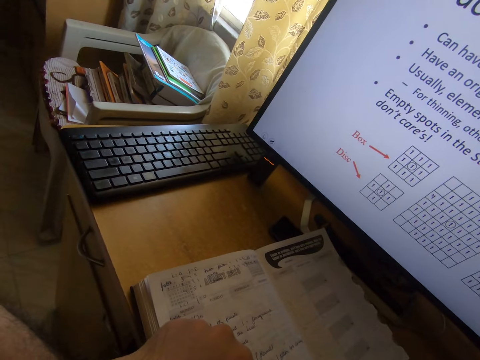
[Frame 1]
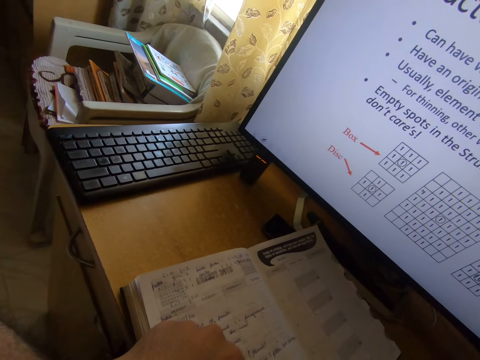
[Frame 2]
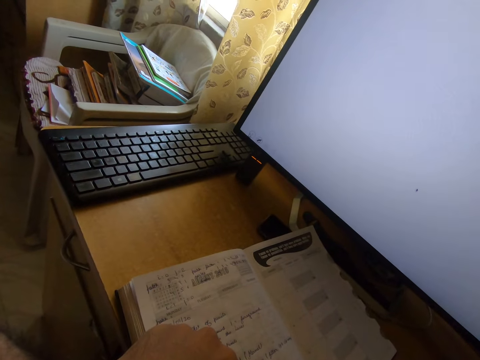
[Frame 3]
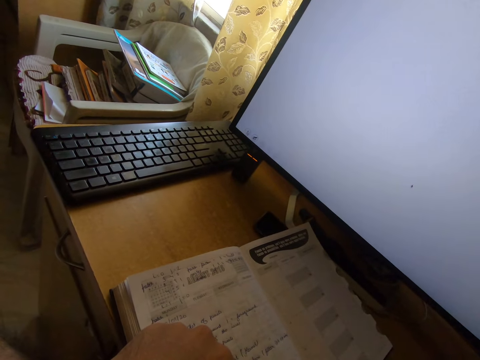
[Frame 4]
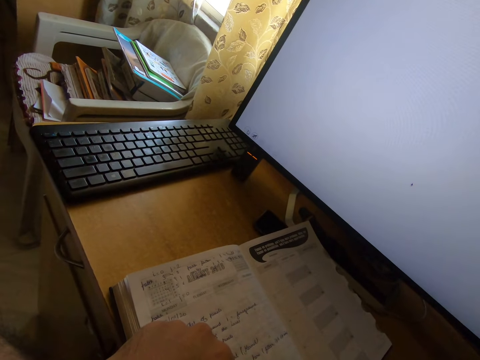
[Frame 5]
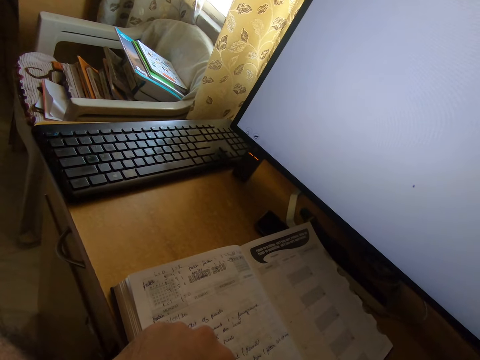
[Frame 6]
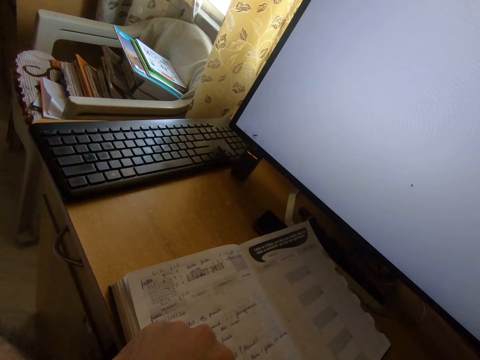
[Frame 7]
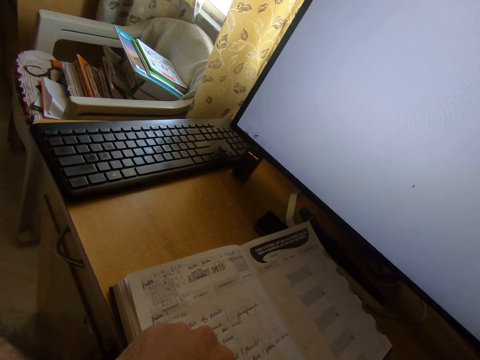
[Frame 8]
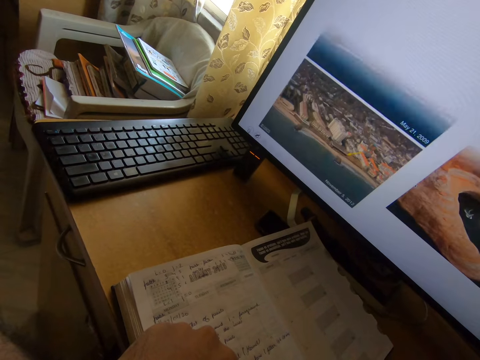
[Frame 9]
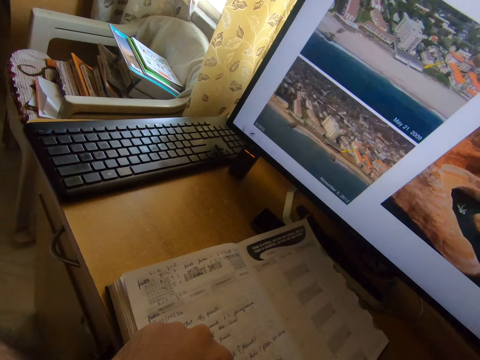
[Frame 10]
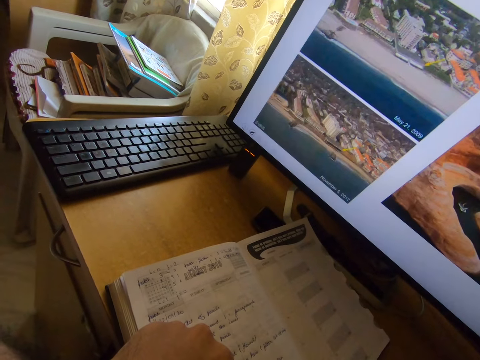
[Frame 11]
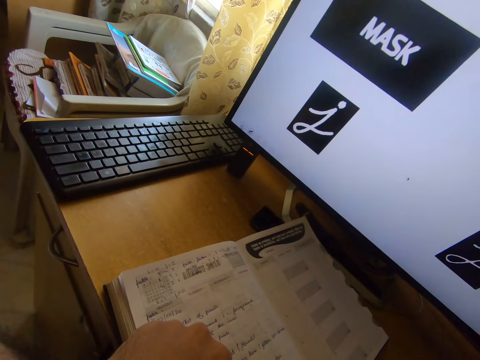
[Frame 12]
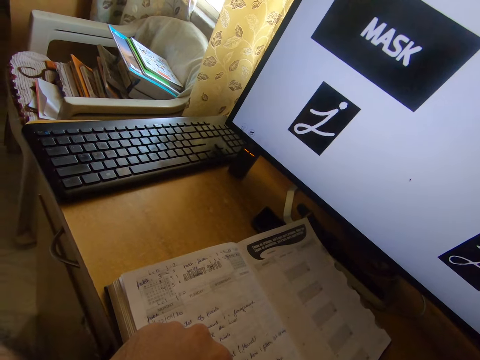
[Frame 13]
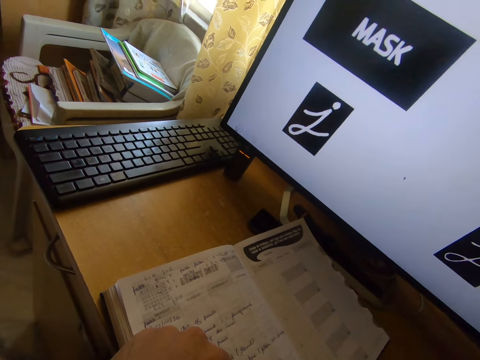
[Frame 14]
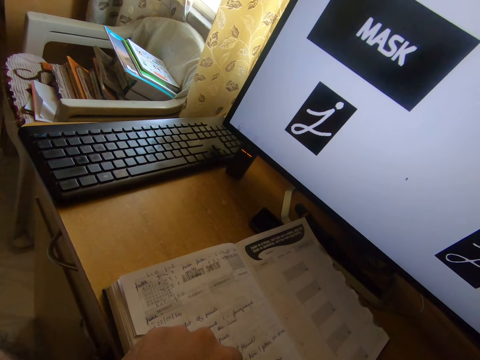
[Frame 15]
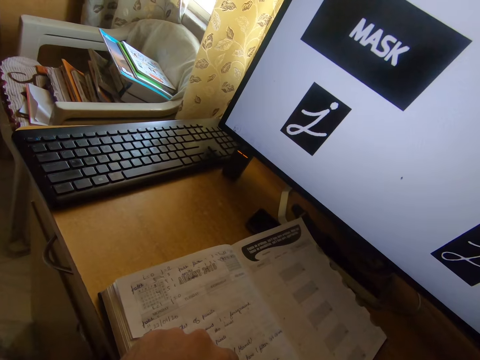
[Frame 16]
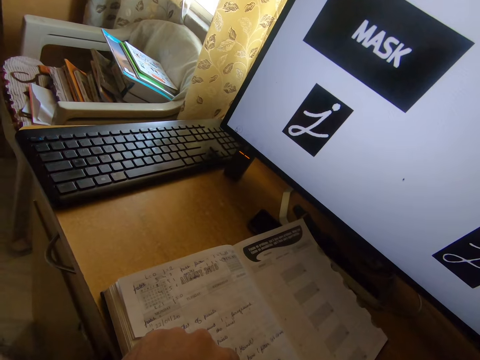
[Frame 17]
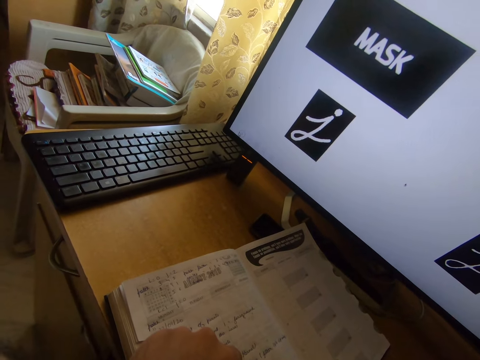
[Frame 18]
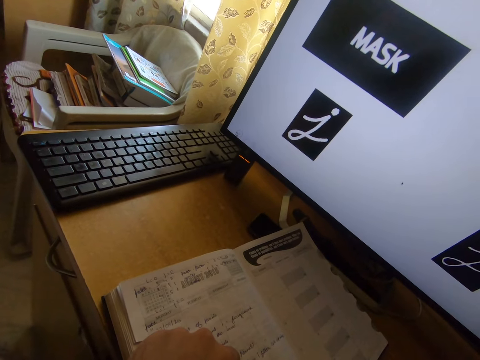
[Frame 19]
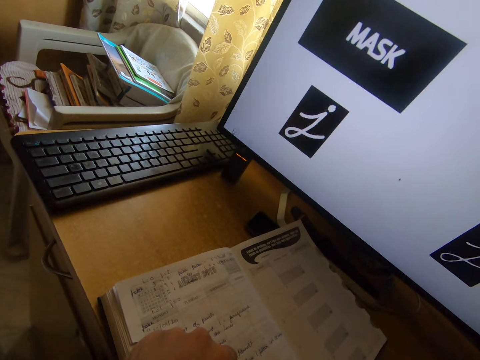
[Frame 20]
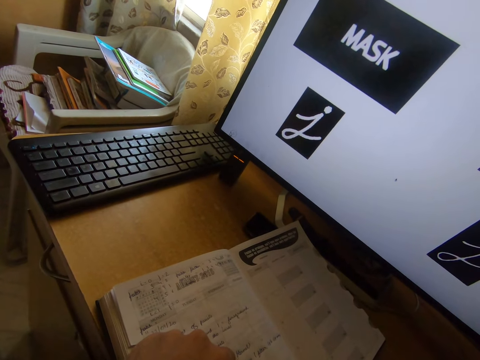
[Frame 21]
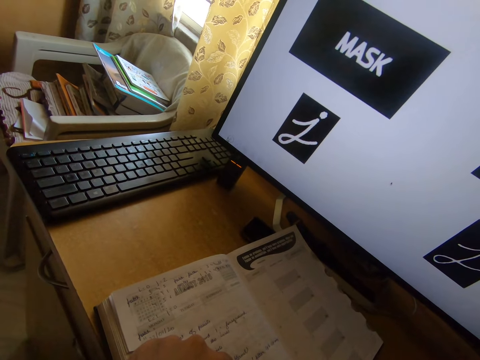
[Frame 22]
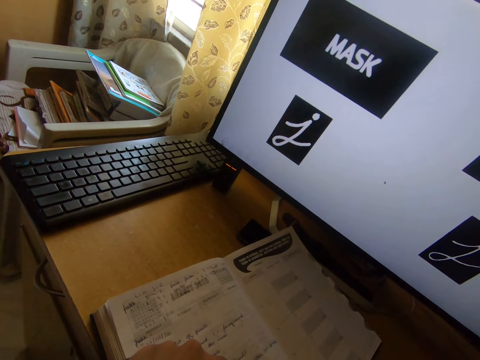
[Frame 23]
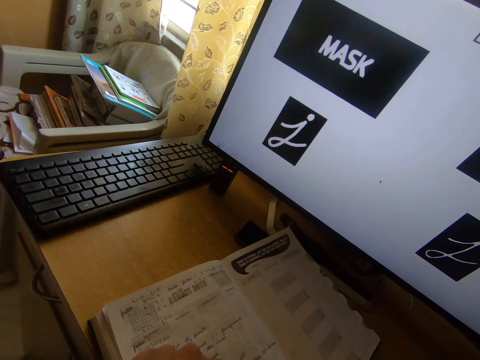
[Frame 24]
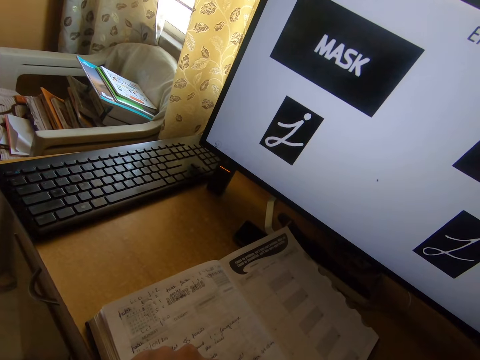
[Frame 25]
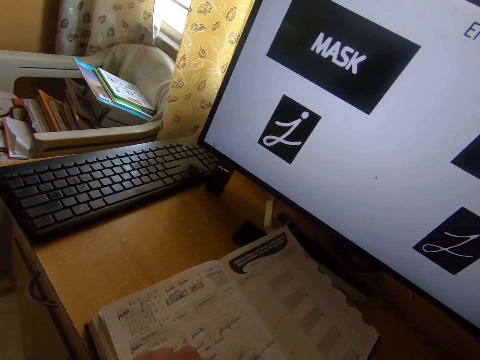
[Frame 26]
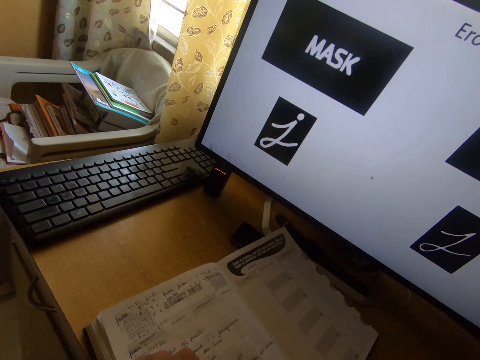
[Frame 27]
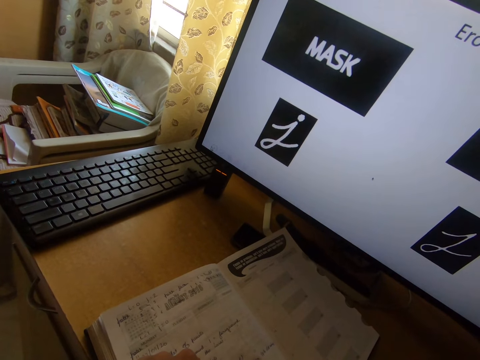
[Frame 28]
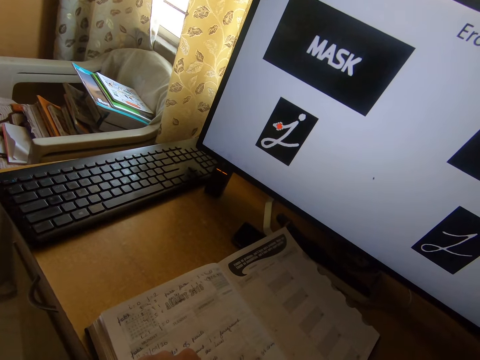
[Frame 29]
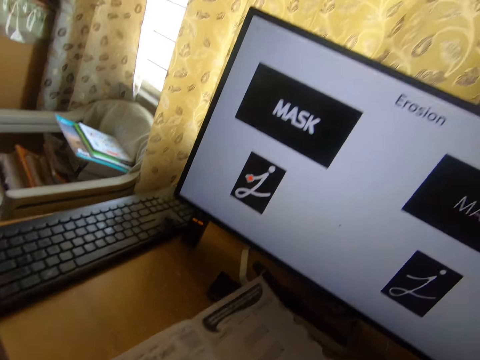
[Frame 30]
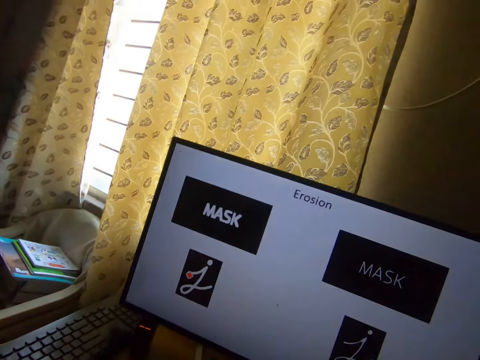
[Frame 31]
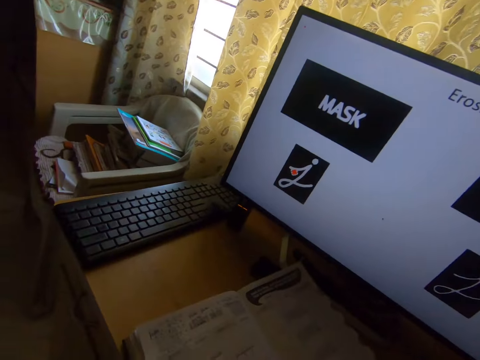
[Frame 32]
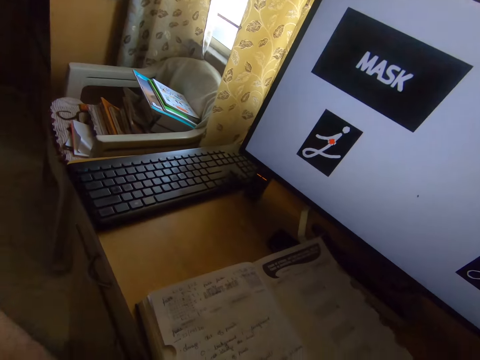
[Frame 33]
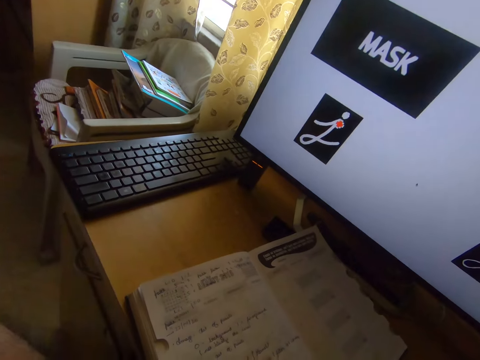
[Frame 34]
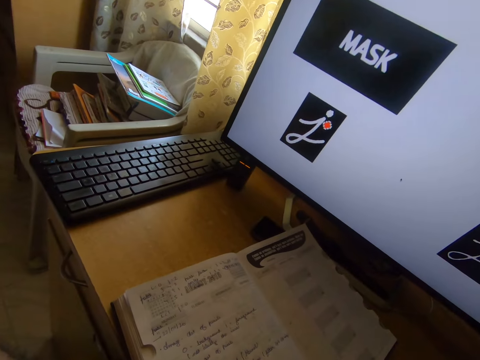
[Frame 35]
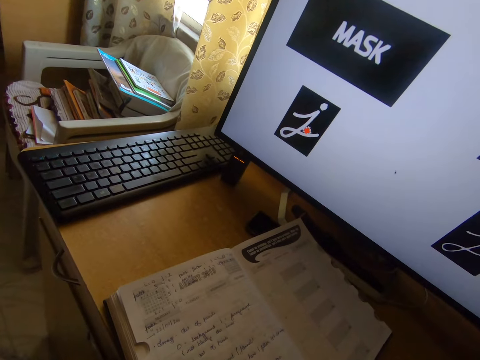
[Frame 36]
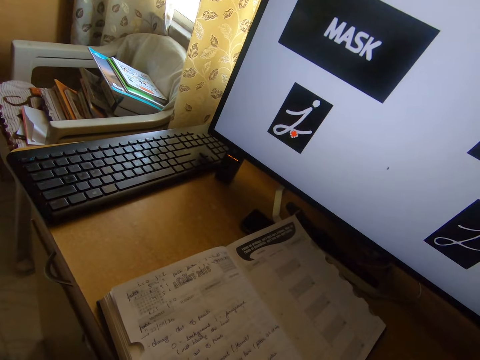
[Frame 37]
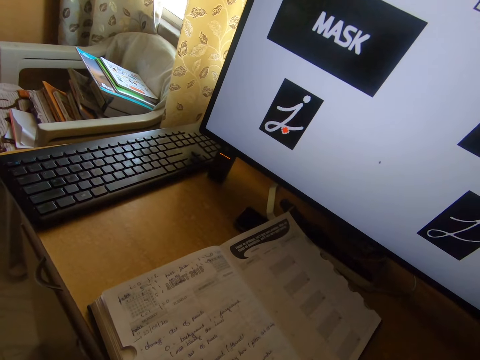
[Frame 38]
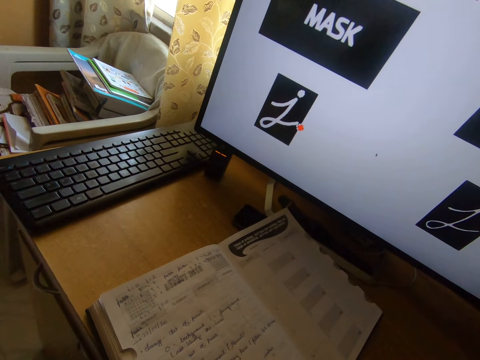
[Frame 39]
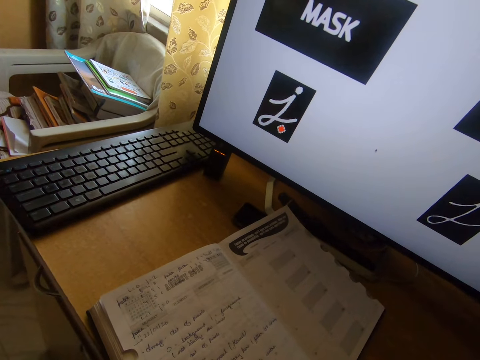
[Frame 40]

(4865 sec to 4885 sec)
The camera wearer looks at a monitor.

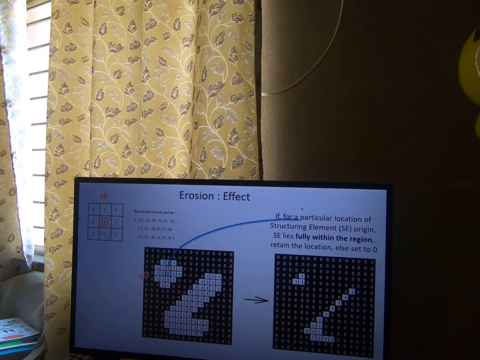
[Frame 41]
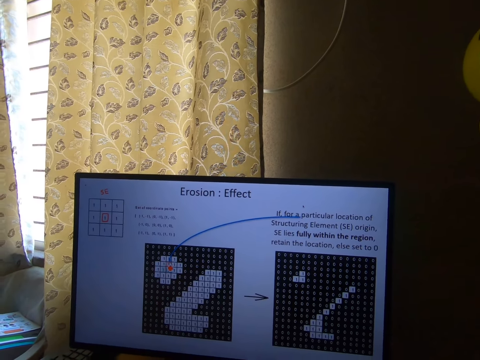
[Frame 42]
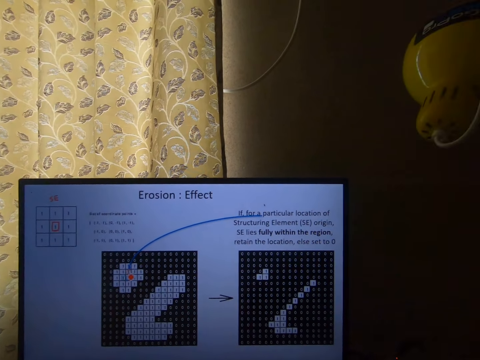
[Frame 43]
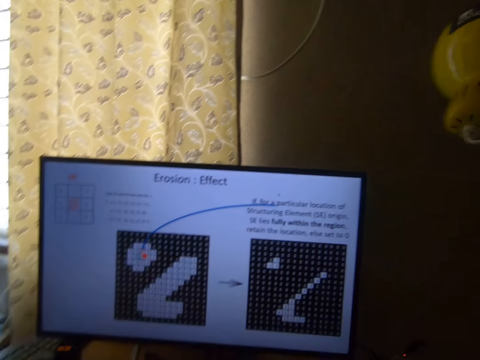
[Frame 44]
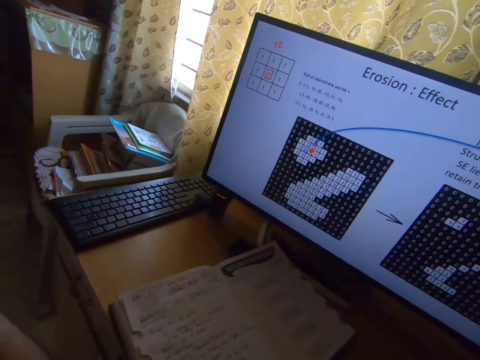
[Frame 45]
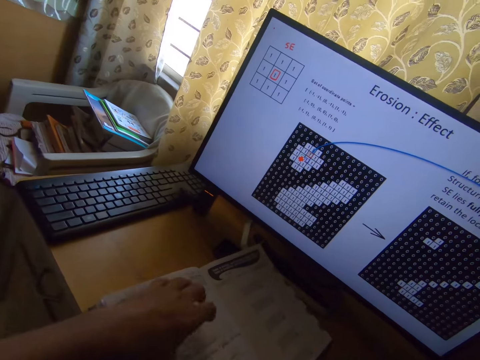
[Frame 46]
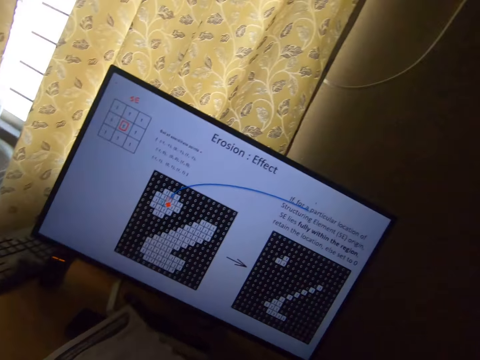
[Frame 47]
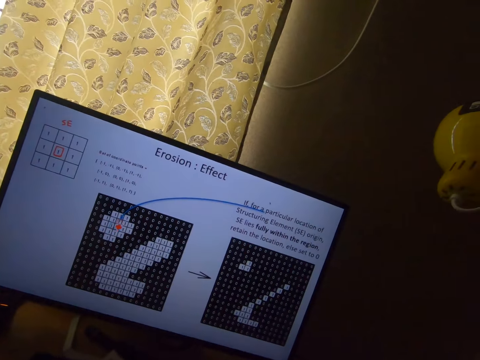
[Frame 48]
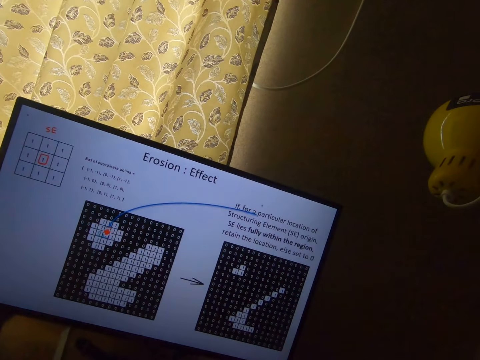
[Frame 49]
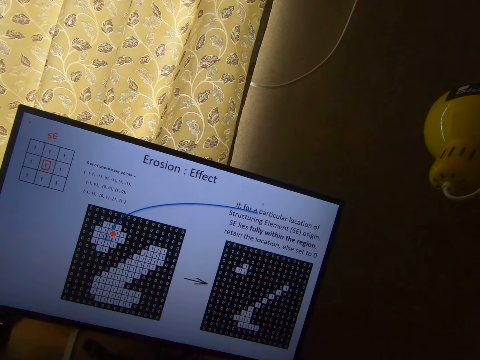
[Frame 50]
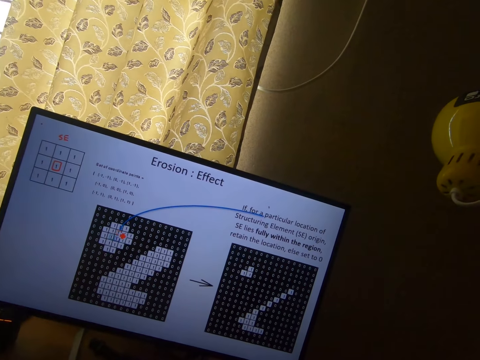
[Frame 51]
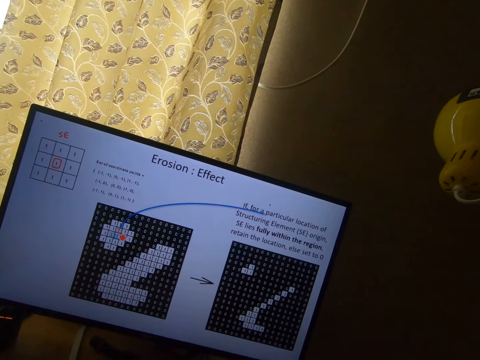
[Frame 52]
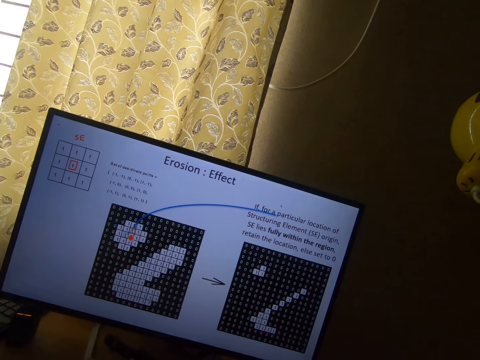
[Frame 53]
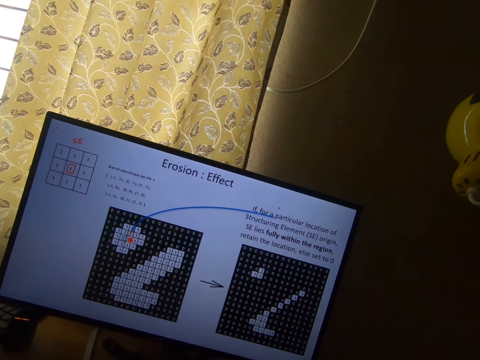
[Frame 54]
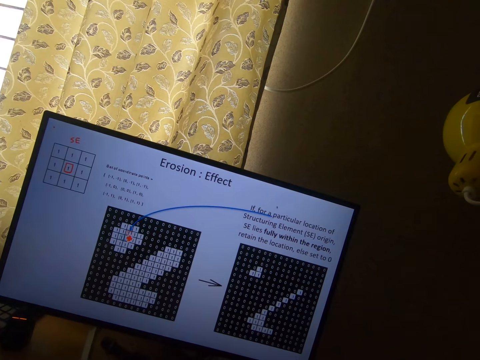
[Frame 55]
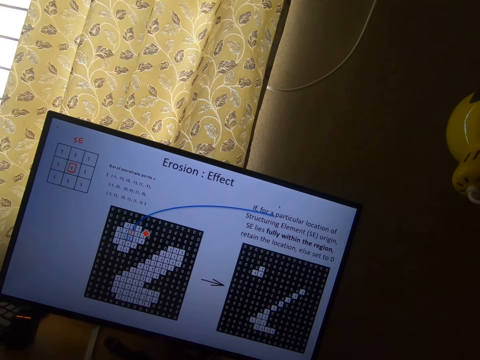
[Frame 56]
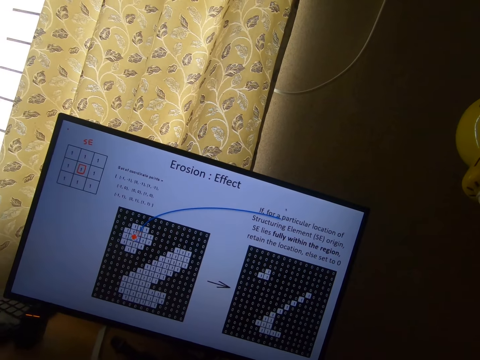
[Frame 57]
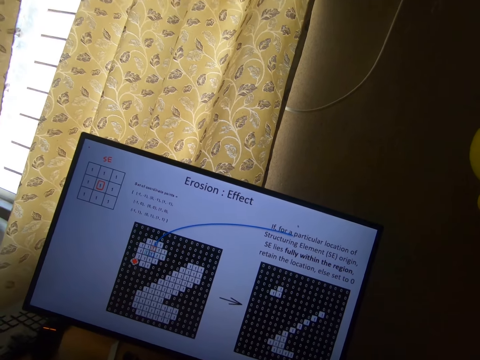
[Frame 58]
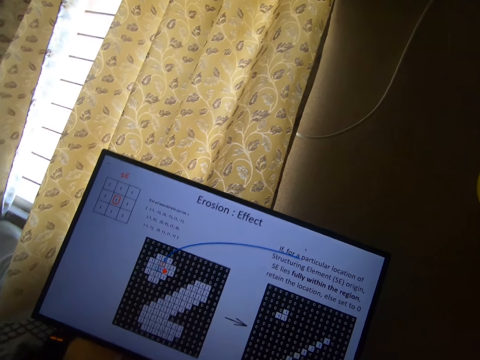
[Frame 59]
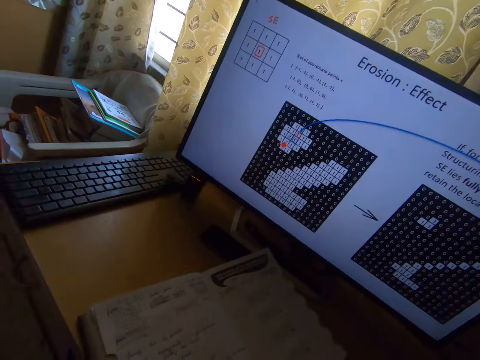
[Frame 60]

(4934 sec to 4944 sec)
The camera wearer places his left hand on a page on the book on the table. He looks at a monitor.
